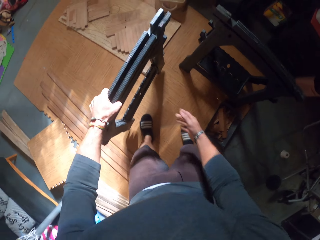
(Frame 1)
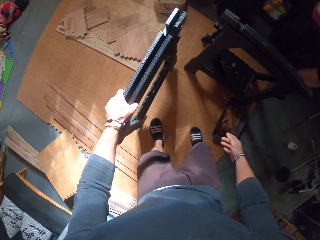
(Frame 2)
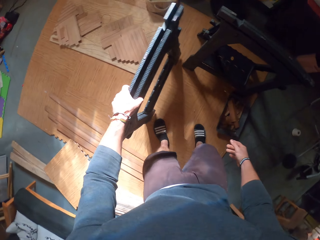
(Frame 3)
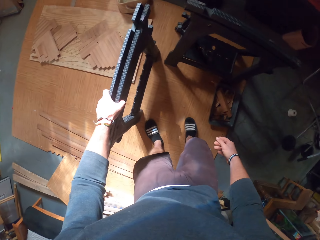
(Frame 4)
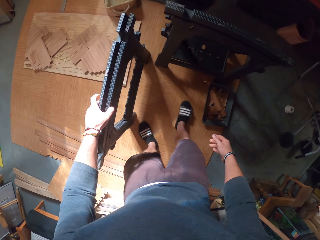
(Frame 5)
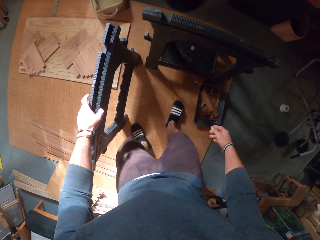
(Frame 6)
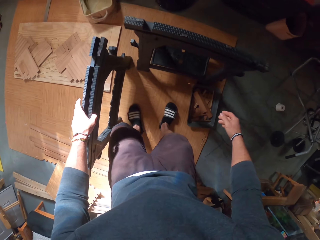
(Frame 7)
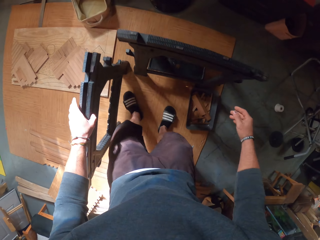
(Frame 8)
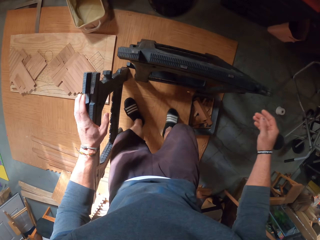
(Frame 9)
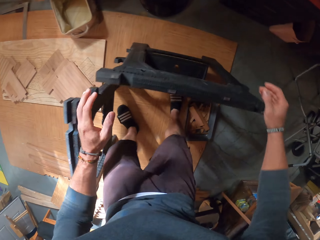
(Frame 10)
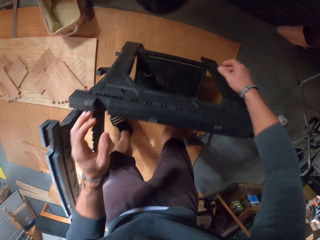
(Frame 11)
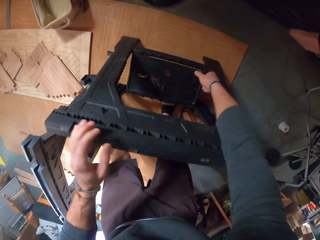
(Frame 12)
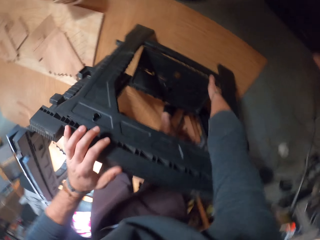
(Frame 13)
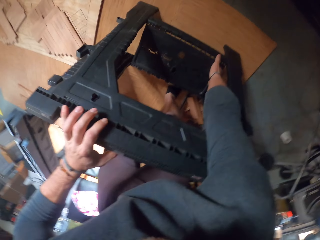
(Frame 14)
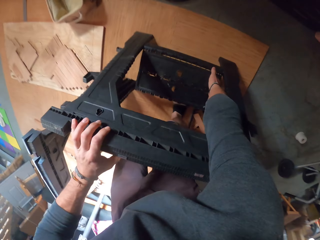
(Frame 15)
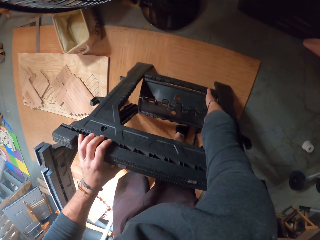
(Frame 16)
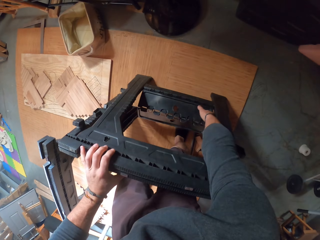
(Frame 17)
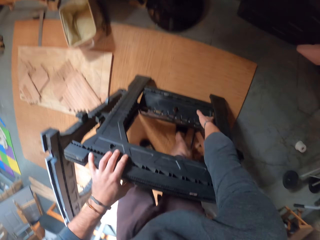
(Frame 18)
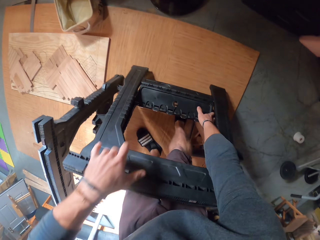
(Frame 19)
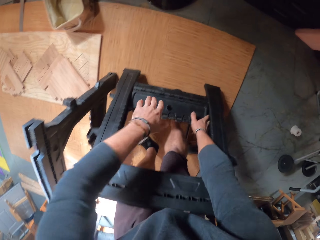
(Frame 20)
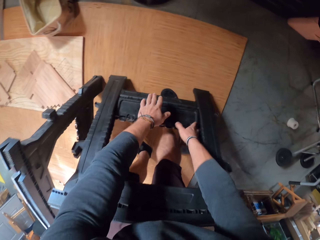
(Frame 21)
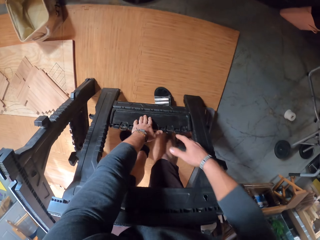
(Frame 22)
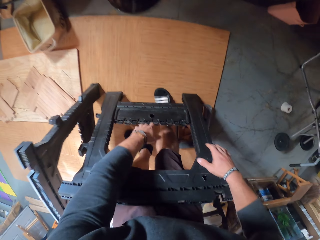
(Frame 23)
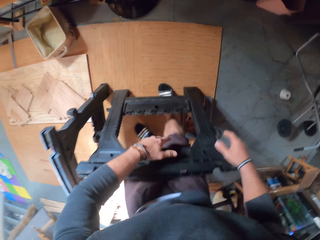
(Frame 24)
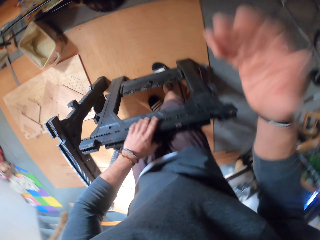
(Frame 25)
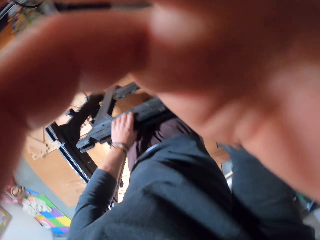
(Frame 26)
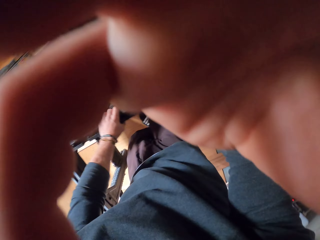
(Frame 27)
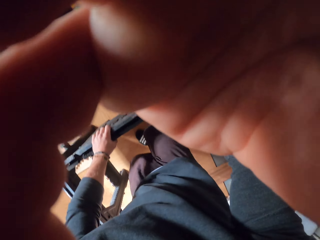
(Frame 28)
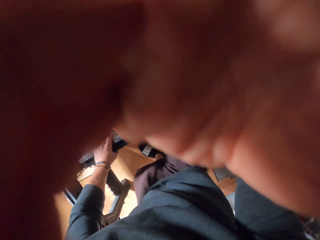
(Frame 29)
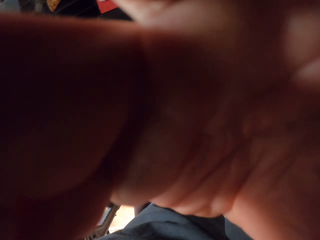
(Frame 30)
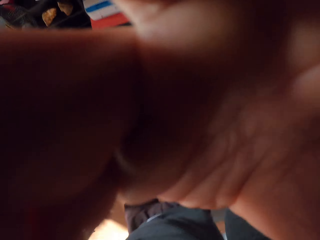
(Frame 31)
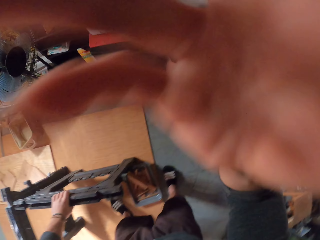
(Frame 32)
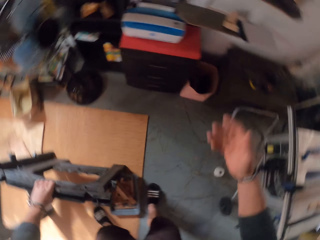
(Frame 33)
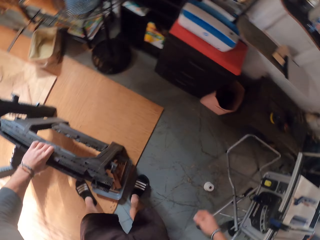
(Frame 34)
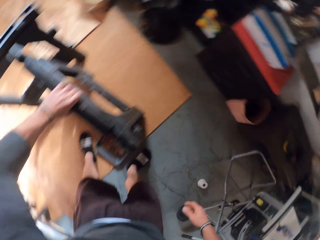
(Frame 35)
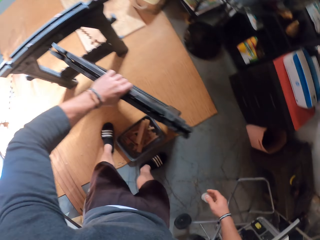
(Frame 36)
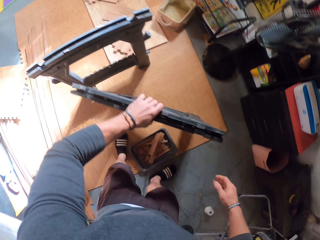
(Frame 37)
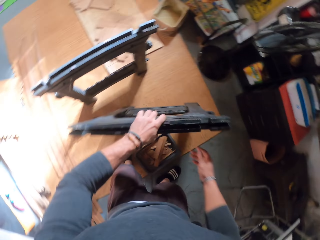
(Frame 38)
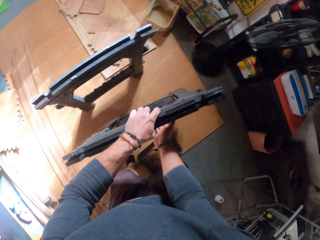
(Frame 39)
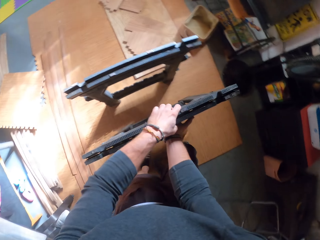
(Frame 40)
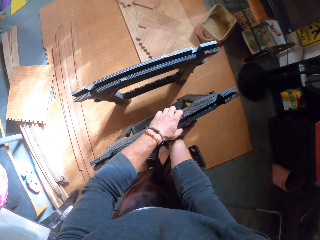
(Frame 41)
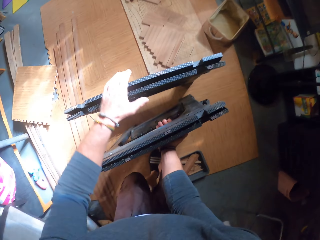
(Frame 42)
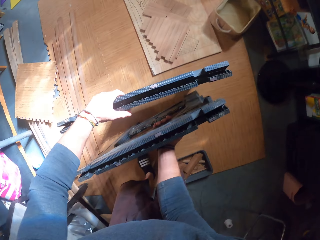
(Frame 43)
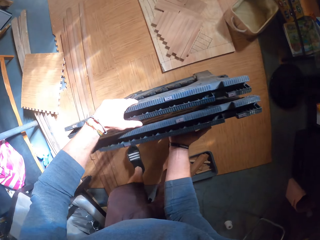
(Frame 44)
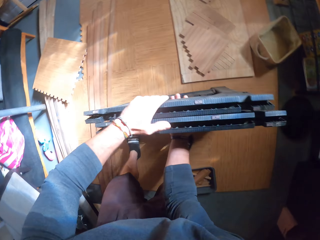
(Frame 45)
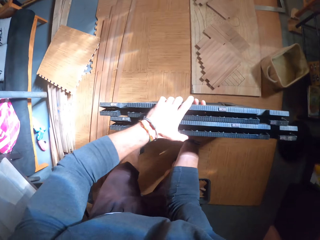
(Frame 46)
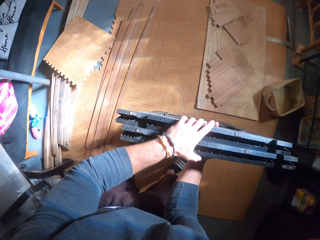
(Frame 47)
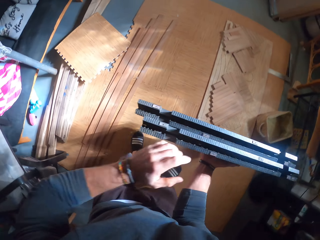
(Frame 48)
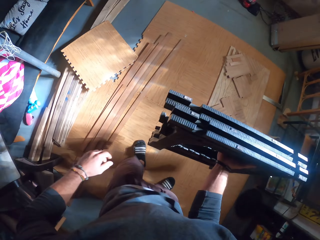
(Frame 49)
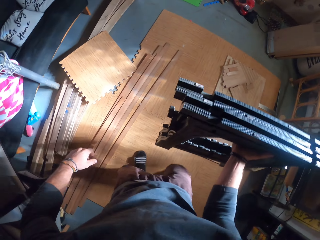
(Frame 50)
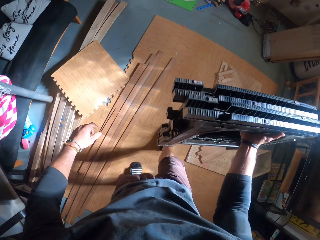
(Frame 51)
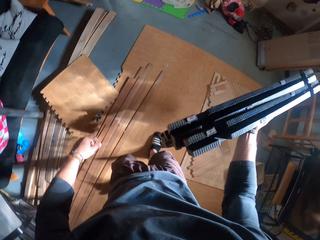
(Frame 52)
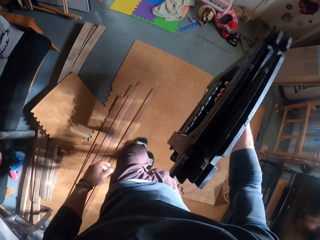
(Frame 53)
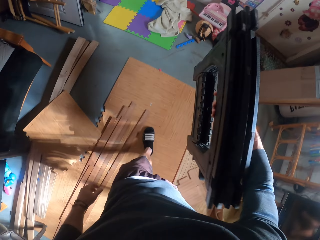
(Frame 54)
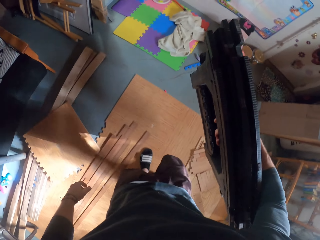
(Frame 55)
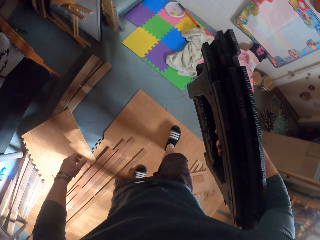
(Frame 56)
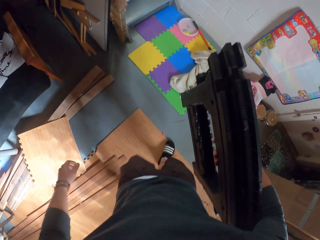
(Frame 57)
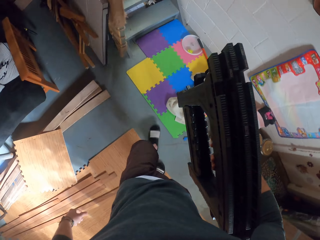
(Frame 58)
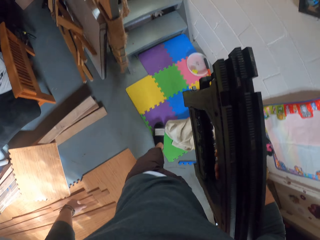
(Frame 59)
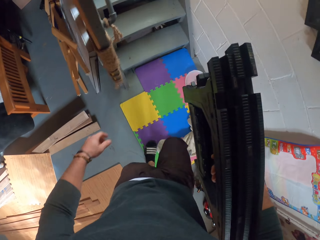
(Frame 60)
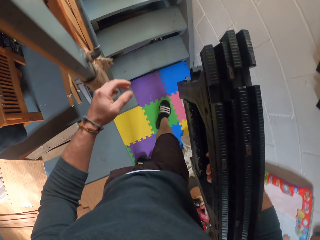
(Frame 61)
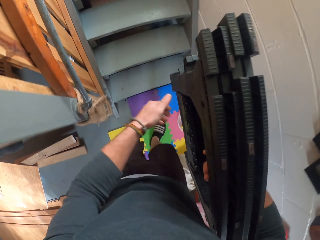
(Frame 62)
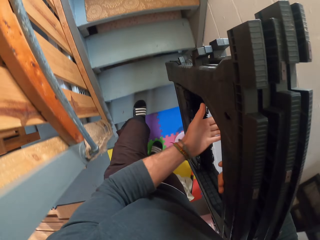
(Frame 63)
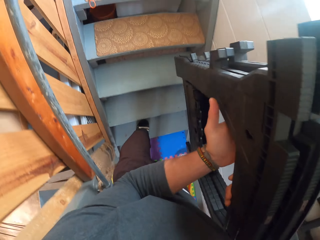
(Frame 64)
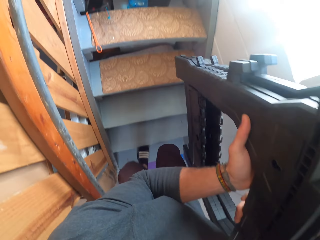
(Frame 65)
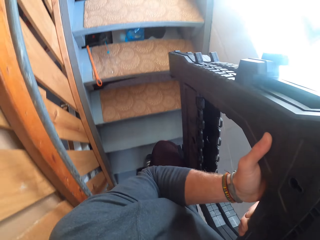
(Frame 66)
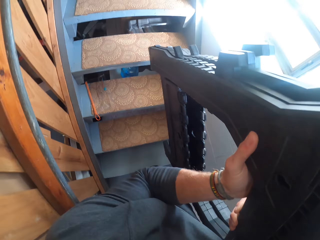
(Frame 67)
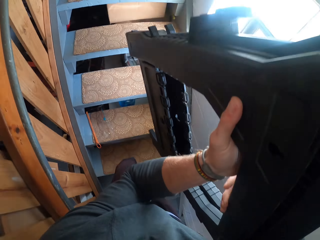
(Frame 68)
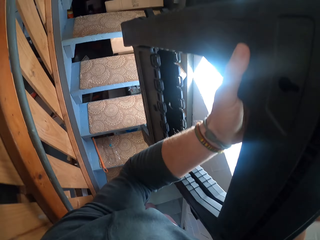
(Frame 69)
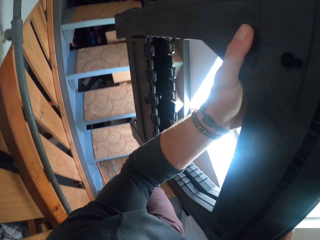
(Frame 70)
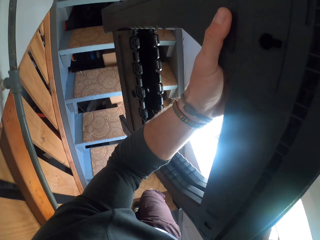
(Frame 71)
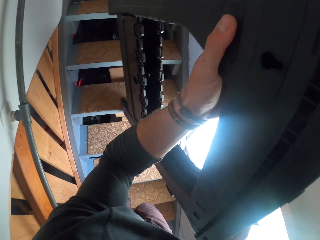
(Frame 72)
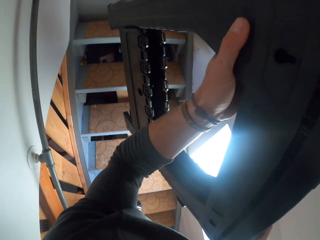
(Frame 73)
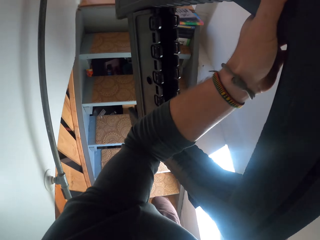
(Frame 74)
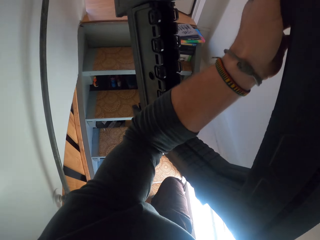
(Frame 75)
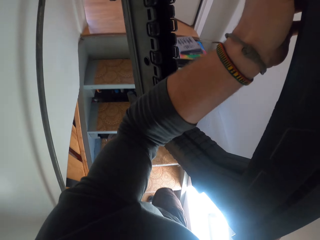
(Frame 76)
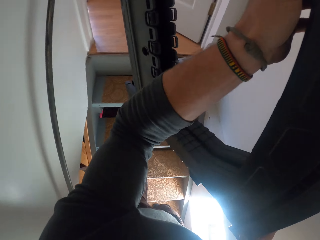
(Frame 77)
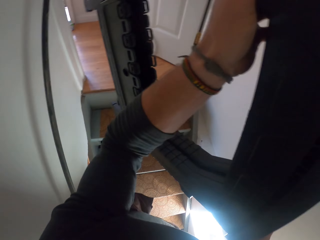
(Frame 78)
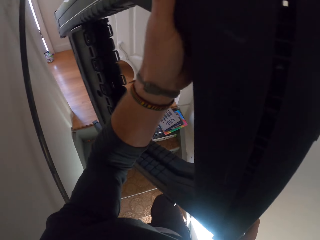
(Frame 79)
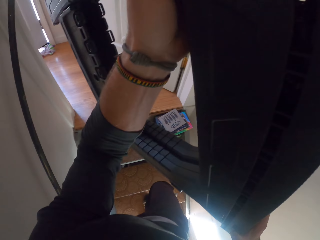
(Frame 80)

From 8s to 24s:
The camera wearer puts the stand on the floor. He grabs a stand frame from the ground with his left hand. He folds the stand frame with his right hand. He touches the stand. He adjusts a camera on his head with his right hand. He gathers both stand frames together with both hands. He lifts both stand frames with his right hand. He walks towards a staircase with the stand frames in his right hand. He climbs up the stairs. He holds the stand frames with both hands.

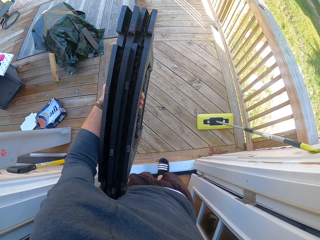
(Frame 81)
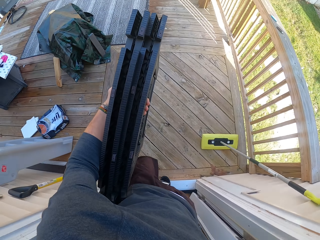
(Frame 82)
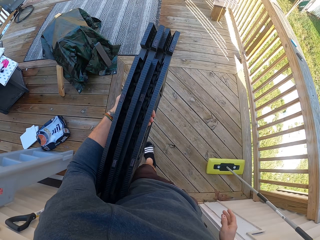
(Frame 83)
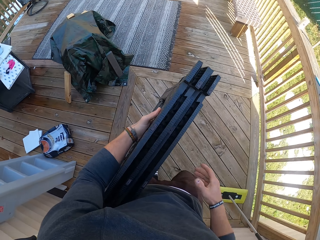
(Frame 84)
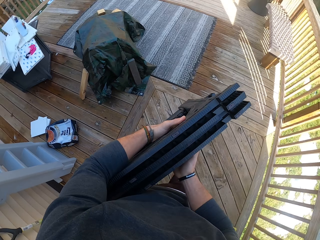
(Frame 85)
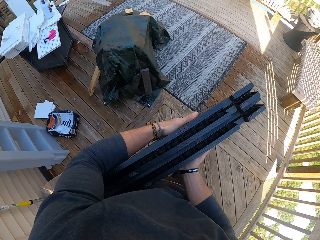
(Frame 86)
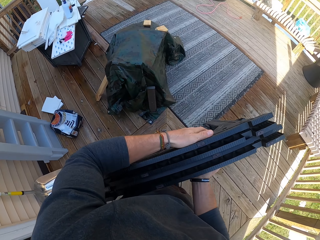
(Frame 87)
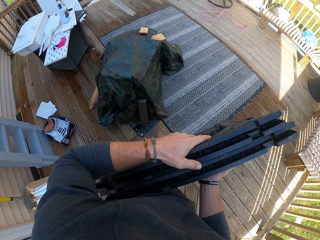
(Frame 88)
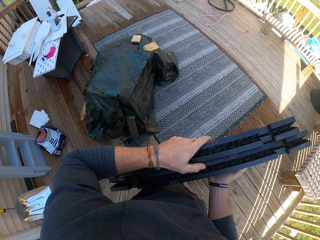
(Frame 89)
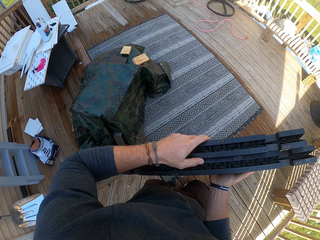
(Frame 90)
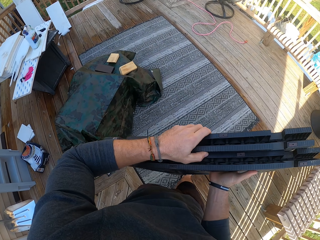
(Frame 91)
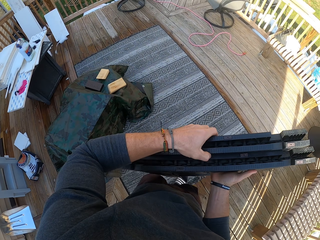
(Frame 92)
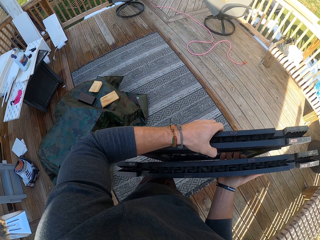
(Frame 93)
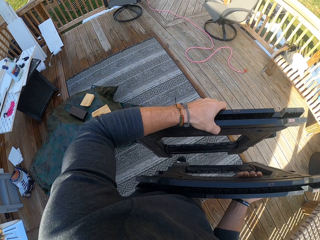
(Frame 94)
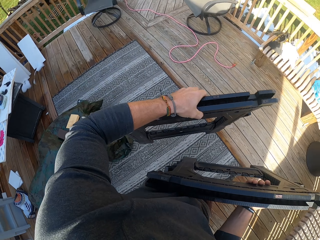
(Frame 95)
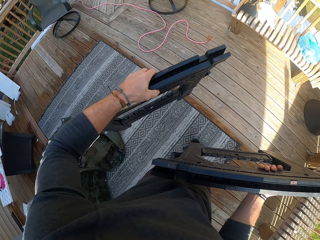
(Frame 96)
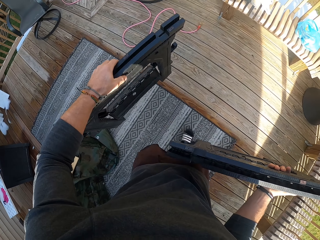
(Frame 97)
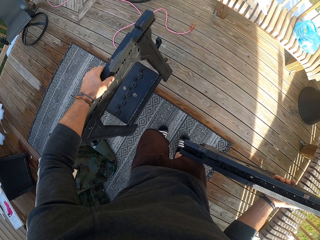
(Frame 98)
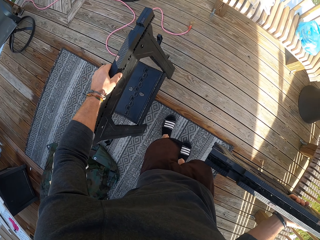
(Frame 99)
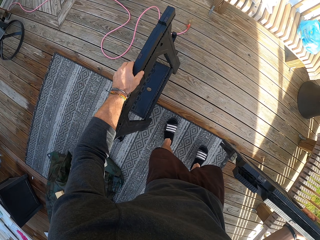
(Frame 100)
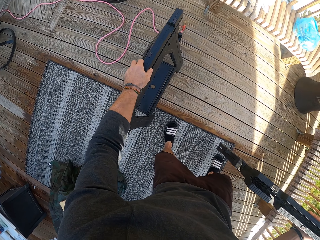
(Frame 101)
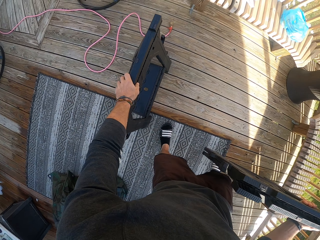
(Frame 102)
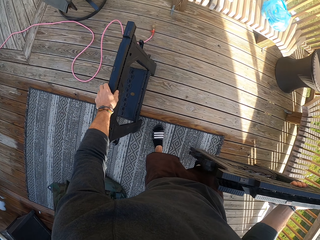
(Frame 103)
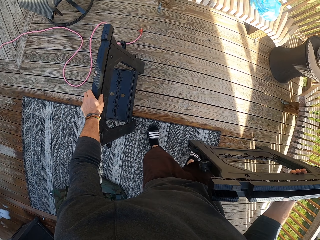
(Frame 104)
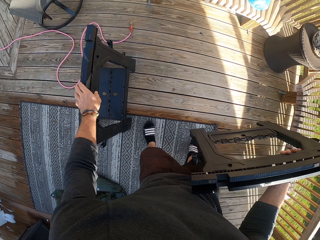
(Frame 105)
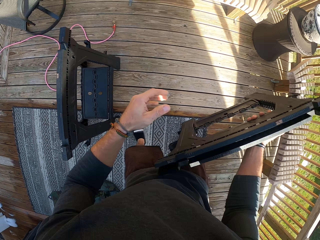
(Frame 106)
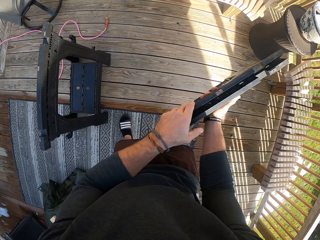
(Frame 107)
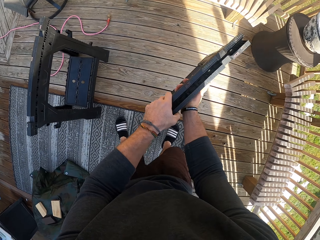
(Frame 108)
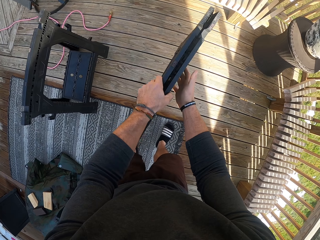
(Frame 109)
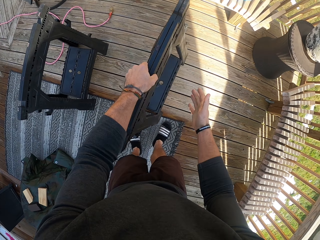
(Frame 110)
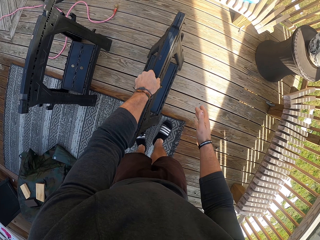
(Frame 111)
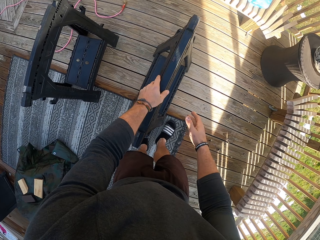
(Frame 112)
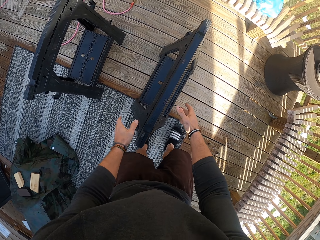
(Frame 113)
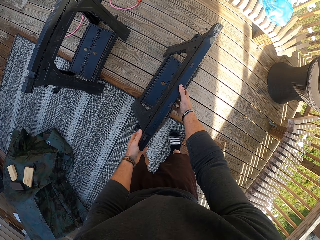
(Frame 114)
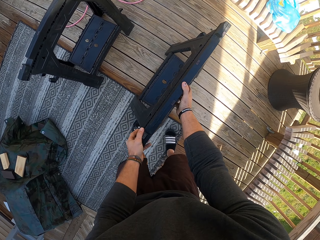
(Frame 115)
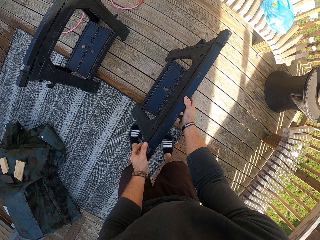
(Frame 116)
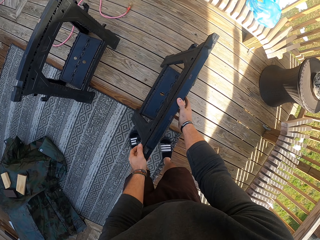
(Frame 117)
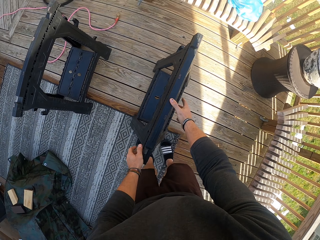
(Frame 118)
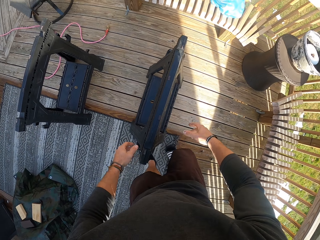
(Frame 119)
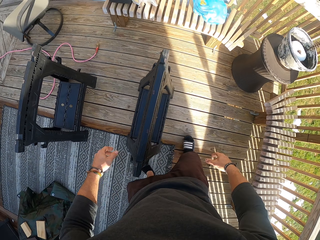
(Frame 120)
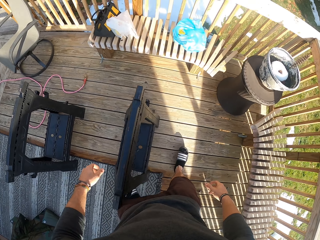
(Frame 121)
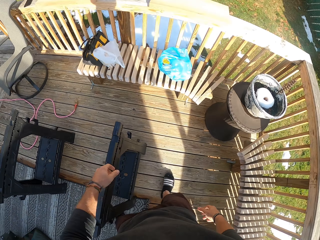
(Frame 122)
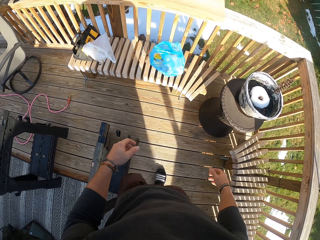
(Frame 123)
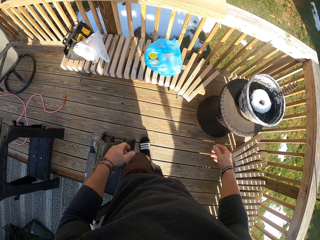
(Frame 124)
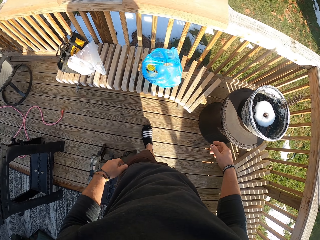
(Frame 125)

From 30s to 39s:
The camera wearer walks around. He holds the stand frames with both hands. He moves the stand frame with his left hand. He drops the stand frame on the floor with his left hand. He passes the stand frame from his right hand to his left hand. He drops the stand frame on the floor with his left hand. He adjusts the stand frame with both hands.
